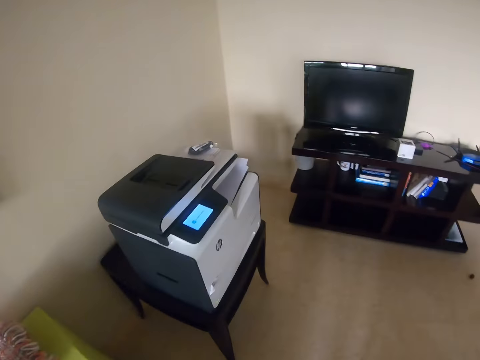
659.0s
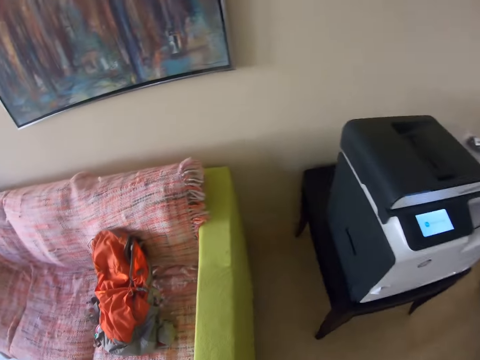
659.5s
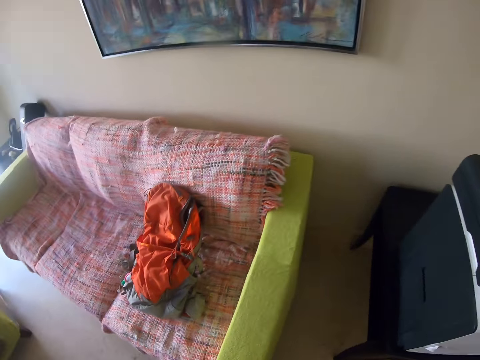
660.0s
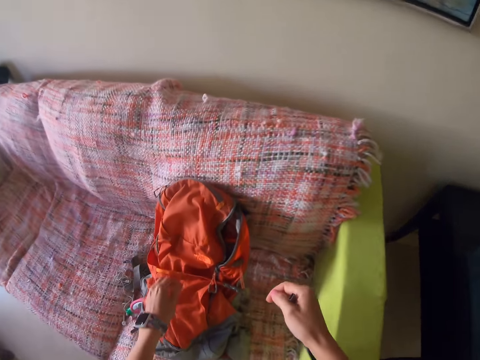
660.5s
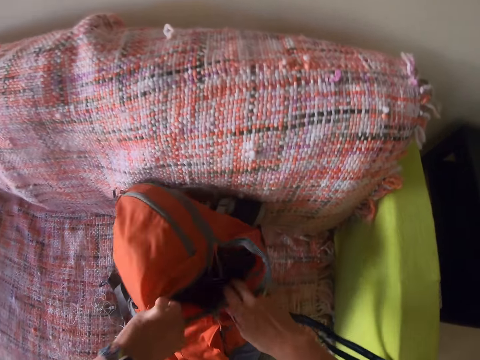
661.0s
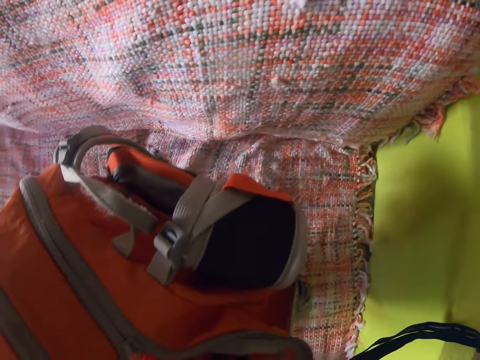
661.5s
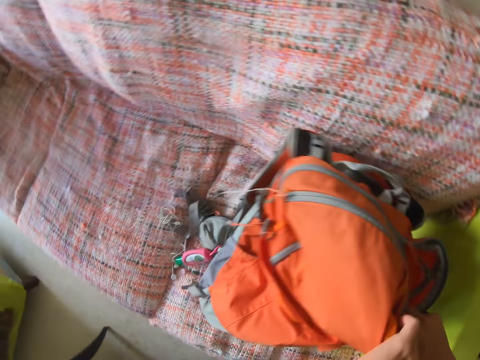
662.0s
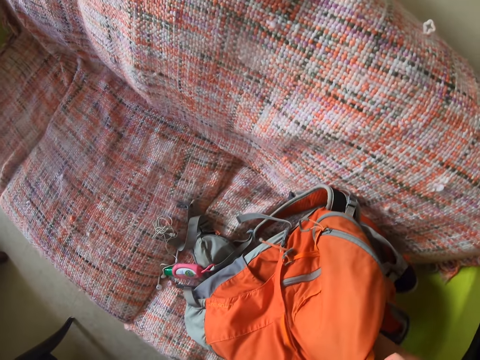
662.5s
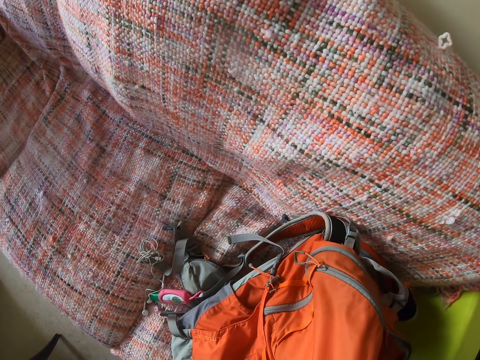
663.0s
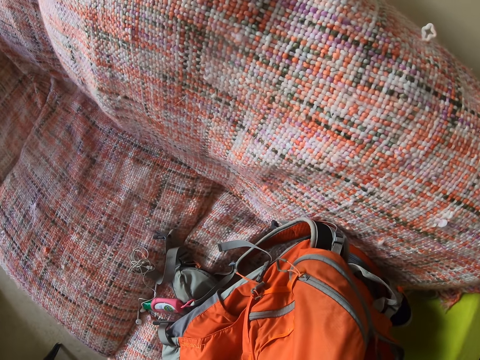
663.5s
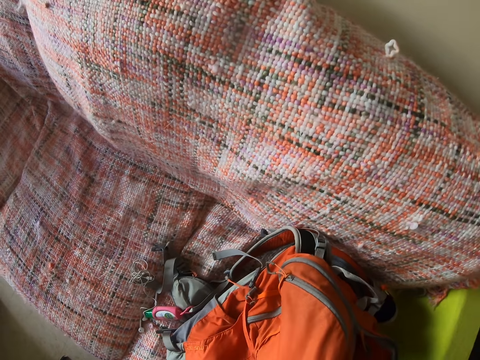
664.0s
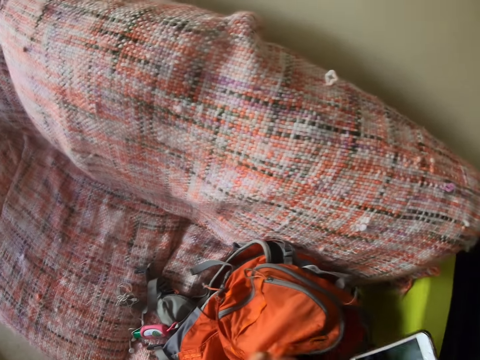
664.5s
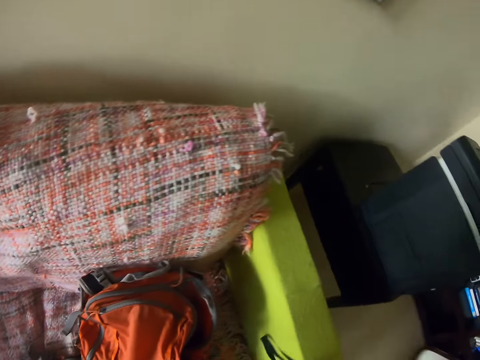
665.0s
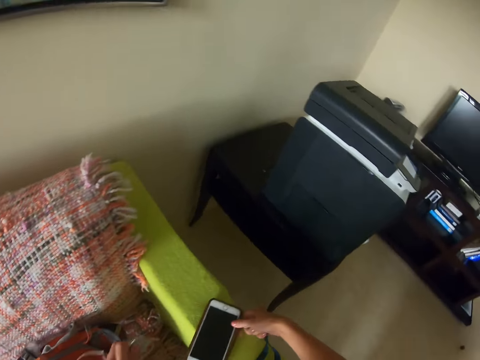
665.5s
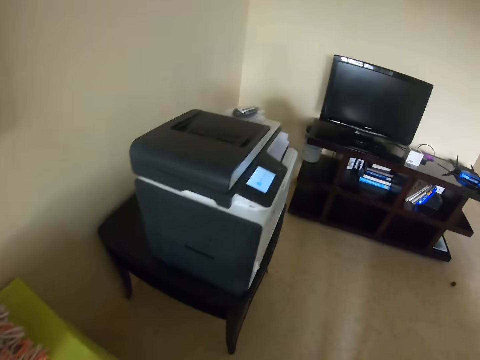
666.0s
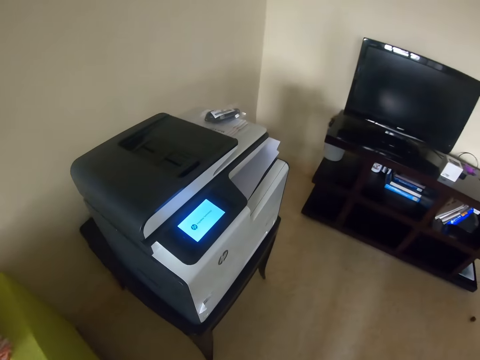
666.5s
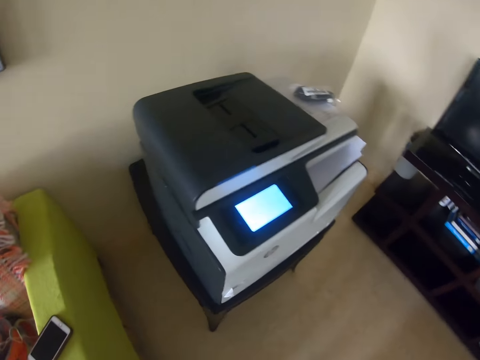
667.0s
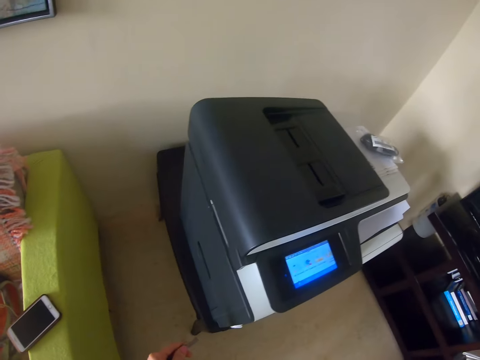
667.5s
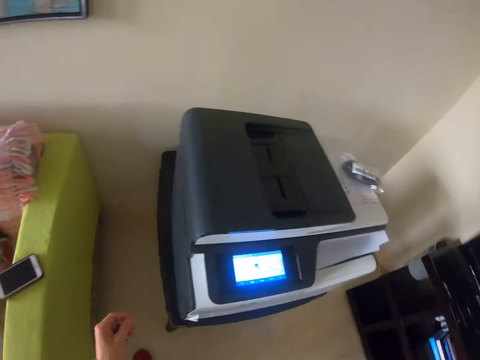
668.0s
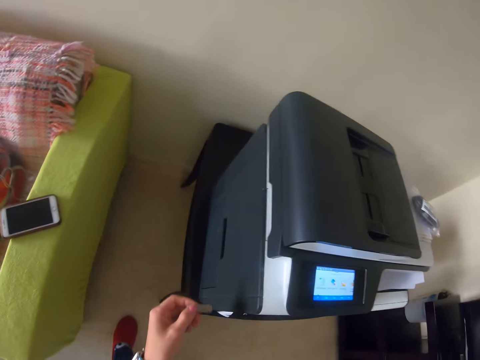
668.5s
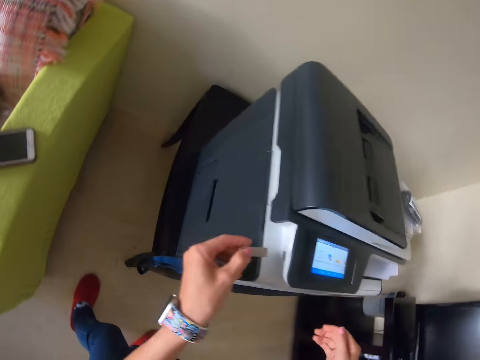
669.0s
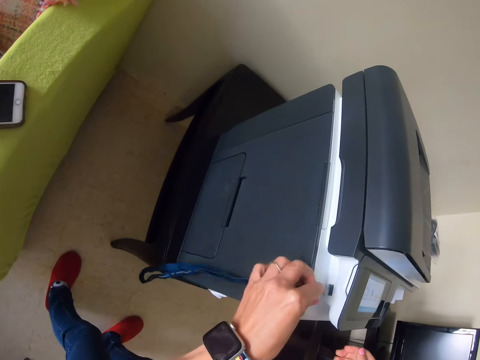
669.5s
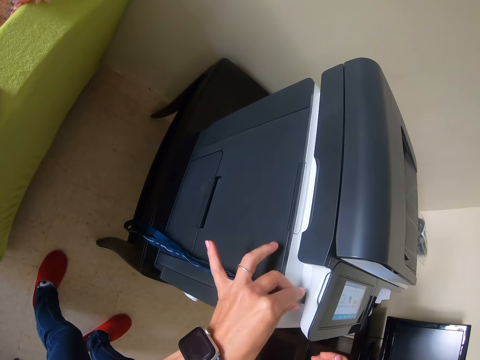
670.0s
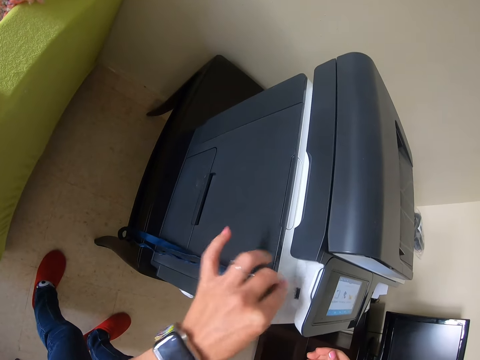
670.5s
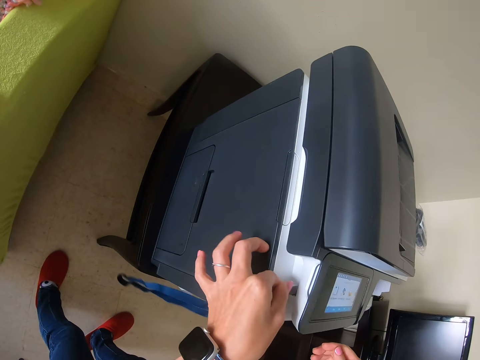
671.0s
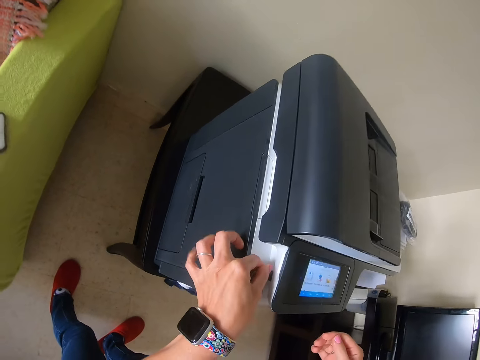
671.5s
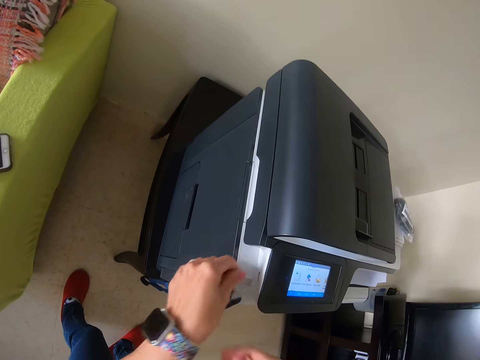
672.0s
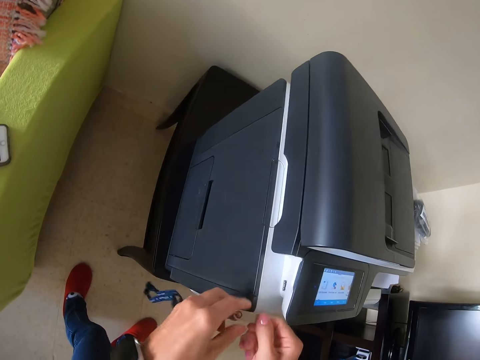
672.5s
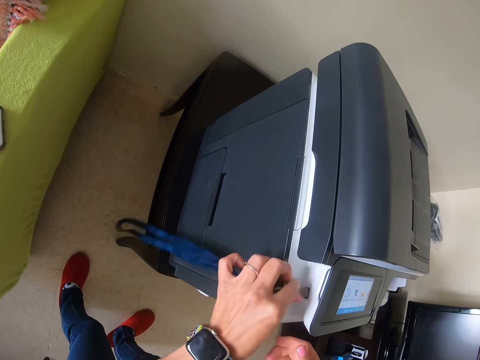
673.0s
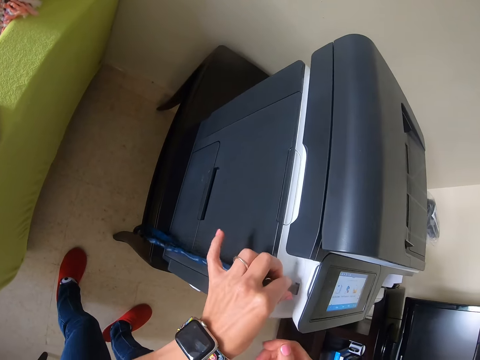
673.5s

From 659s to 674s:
The camera wearer opens the bag. They remove the phone from the bag, put the phone on the arm of the couch and insert a flash drive in the photocopy machine.

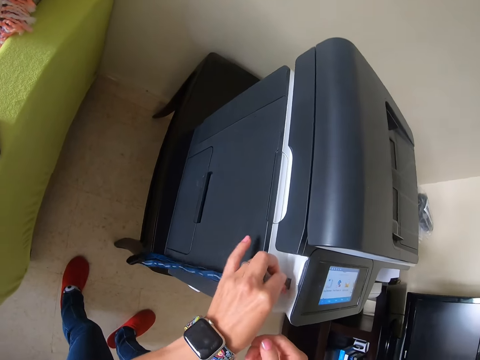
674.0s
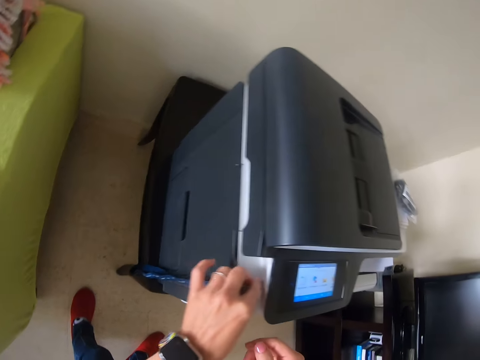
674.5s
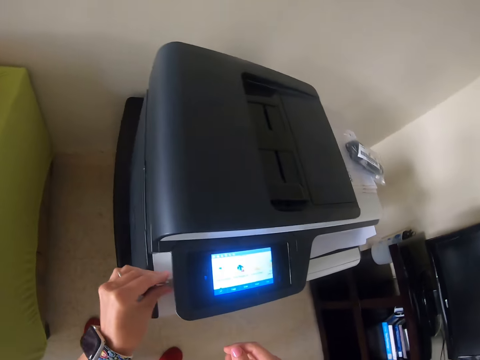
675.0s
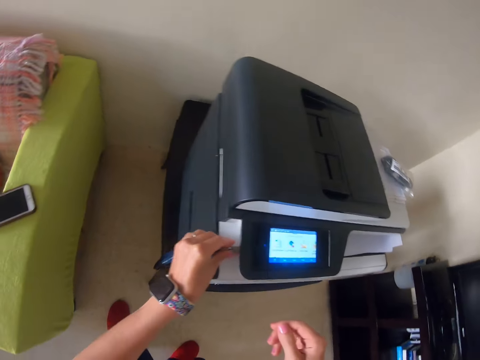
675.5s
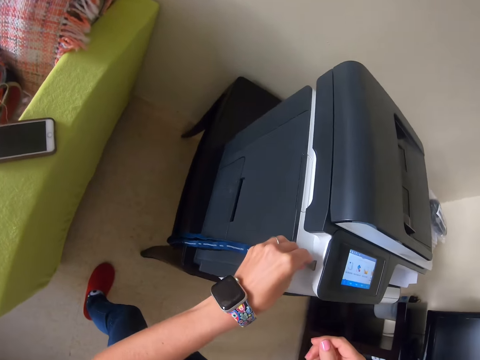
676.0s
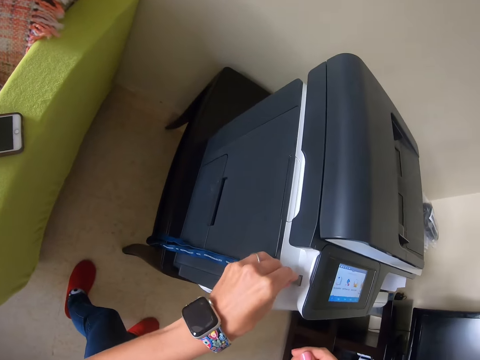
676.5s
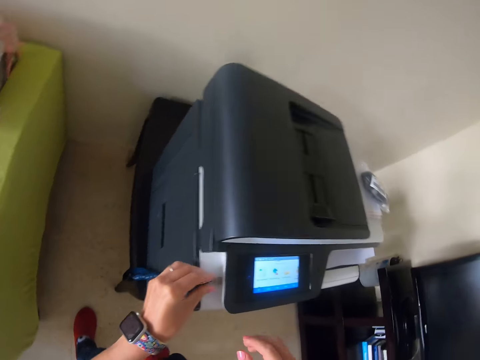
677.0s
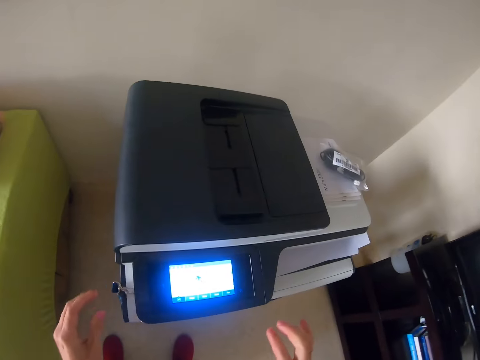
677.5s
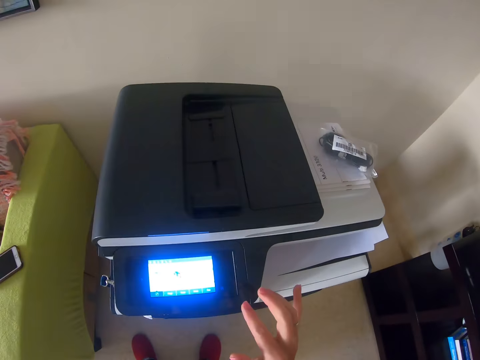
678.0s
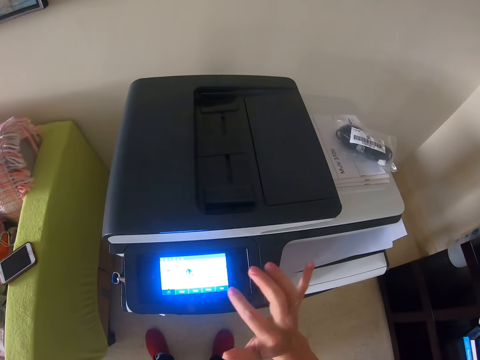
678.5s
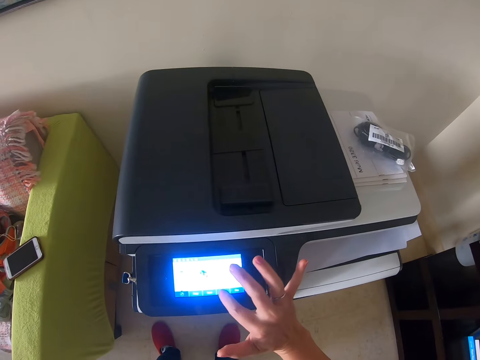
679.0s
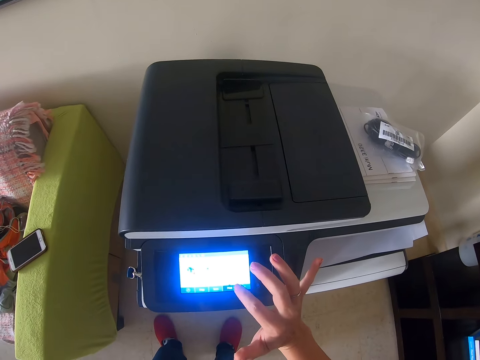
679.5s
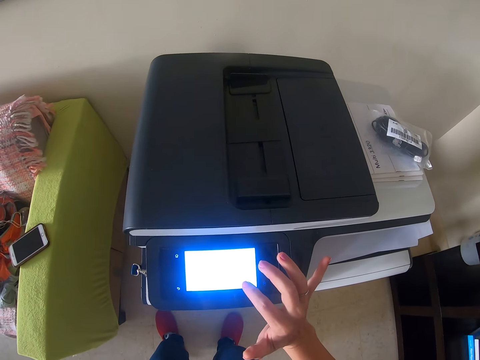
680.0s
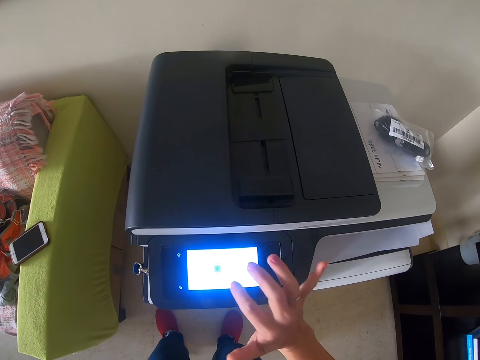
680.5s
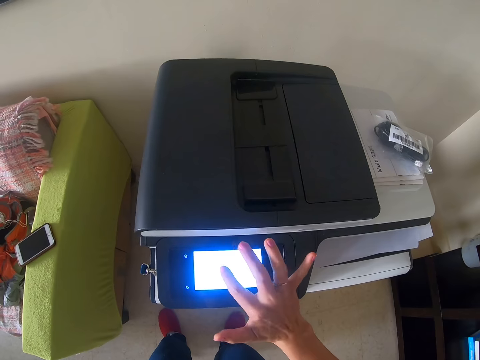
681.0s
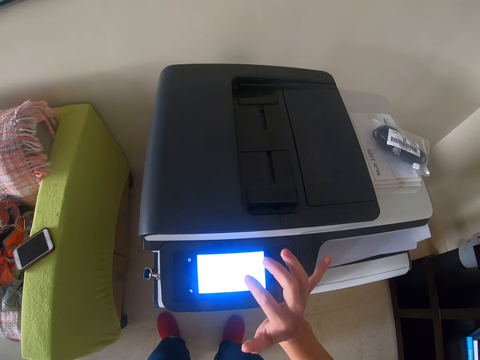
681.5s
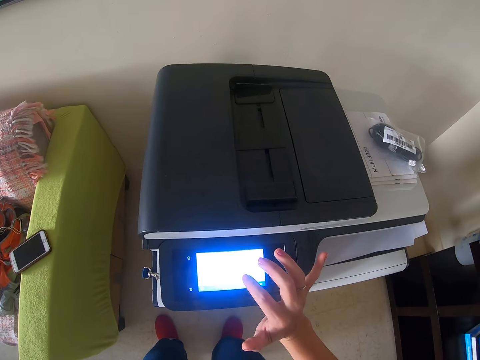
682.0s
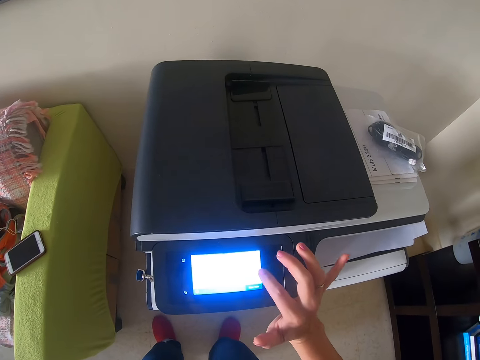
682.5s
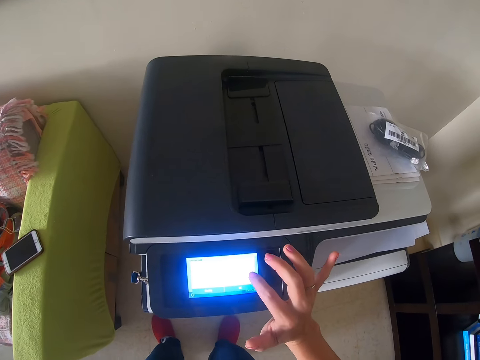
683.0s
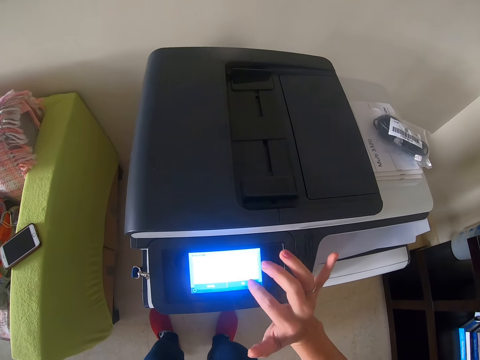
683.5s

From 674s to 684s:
The camera wearer operates the photocopy machine.

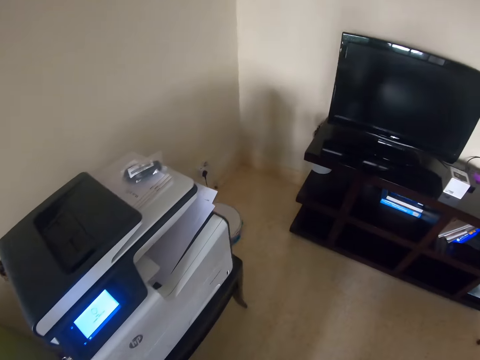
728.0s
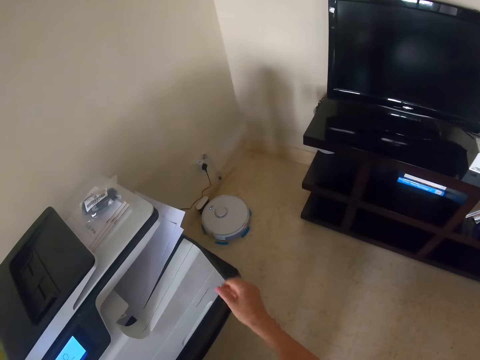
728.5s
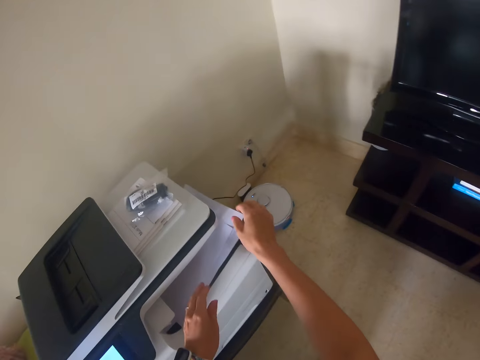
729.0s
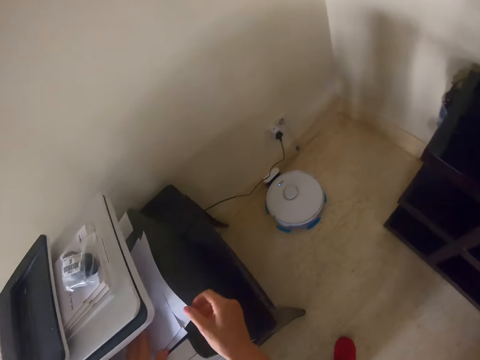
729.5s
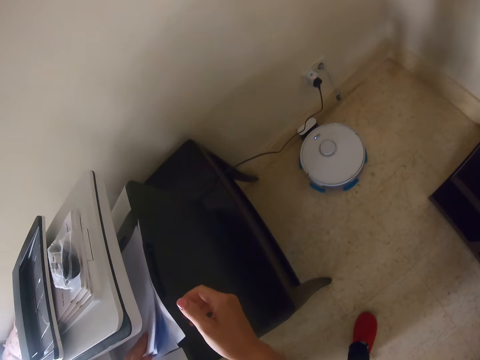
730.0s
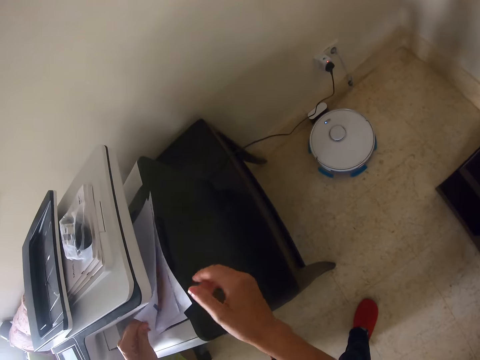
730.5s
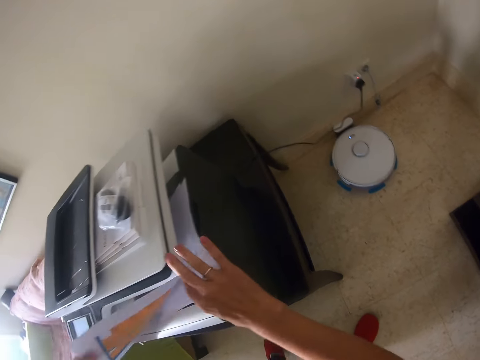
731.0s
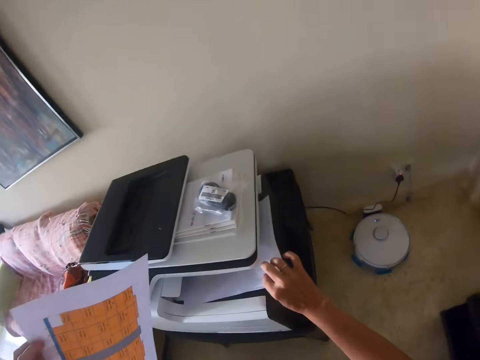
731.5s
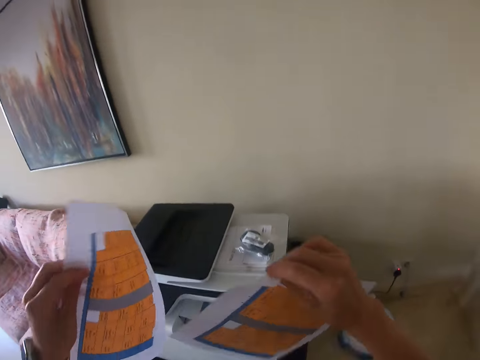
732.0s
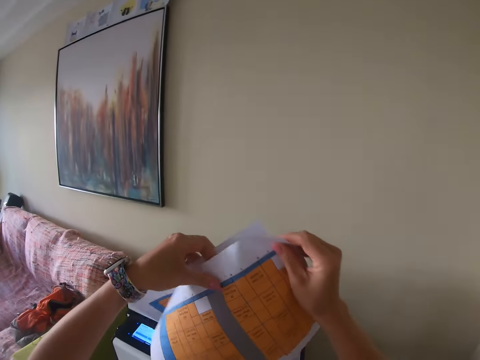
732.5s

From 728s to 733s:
The camera wearer picks up a paper. They pick up a paper again.
